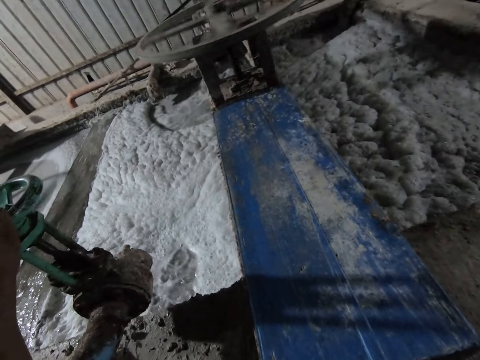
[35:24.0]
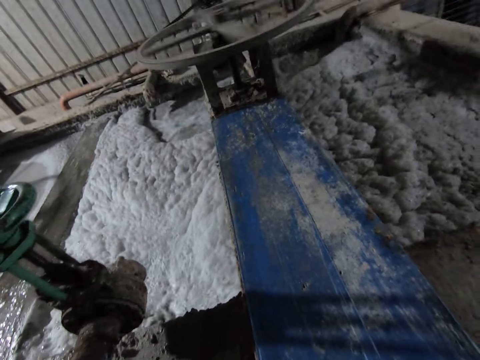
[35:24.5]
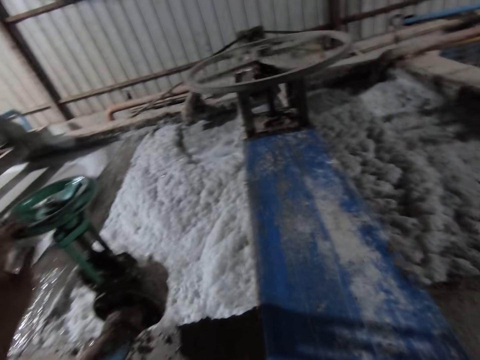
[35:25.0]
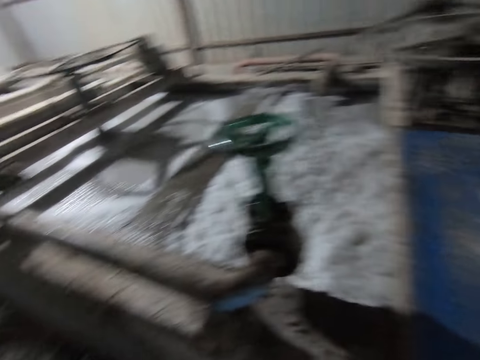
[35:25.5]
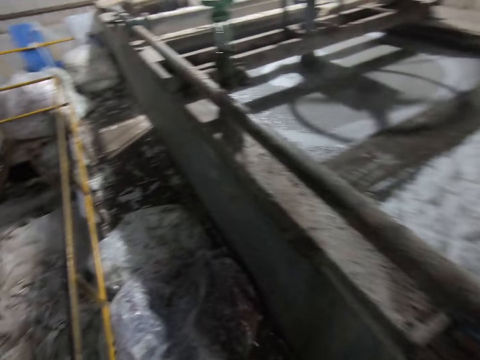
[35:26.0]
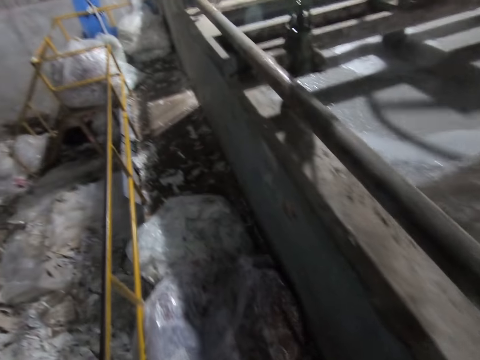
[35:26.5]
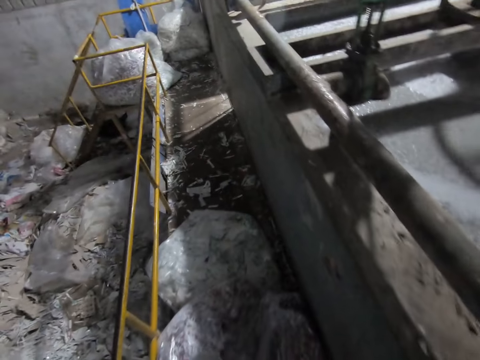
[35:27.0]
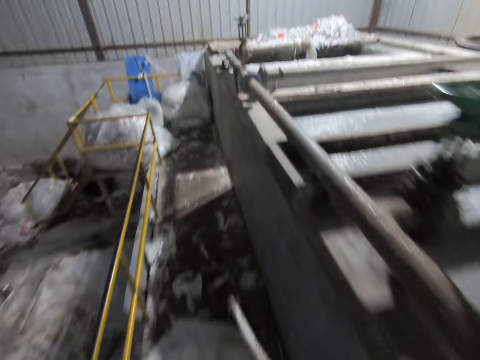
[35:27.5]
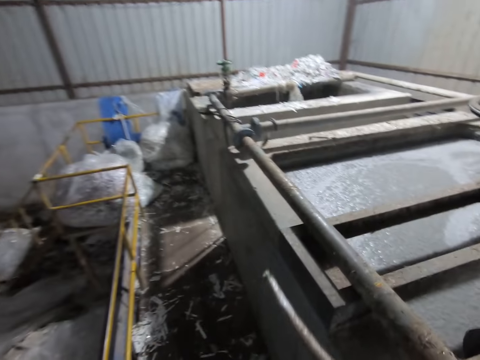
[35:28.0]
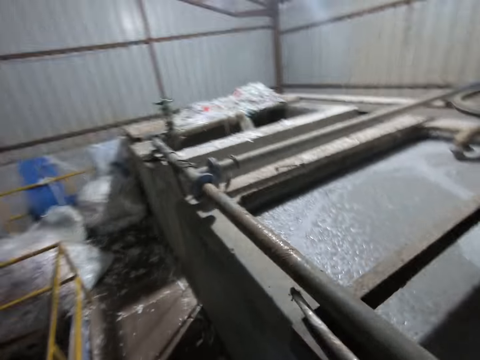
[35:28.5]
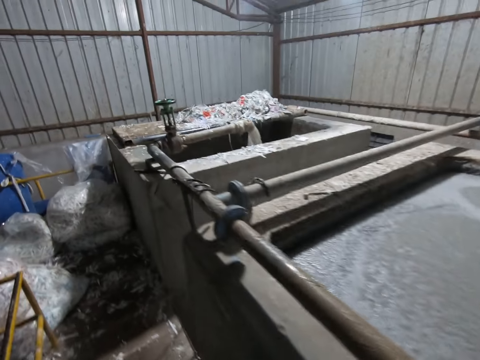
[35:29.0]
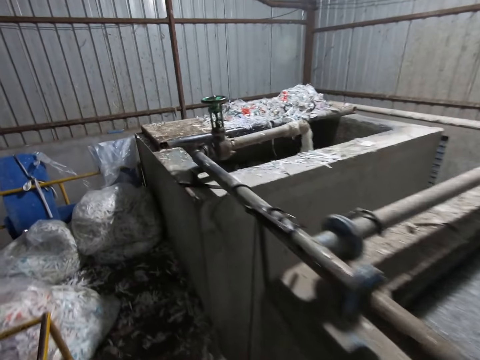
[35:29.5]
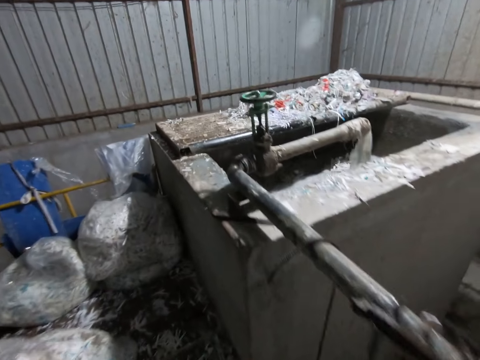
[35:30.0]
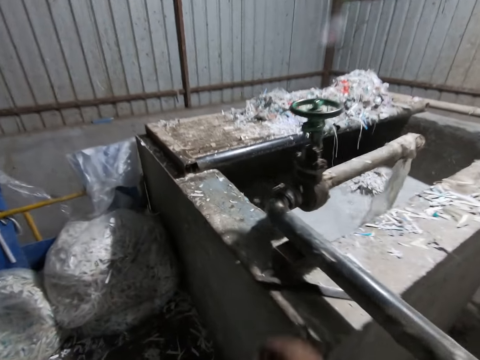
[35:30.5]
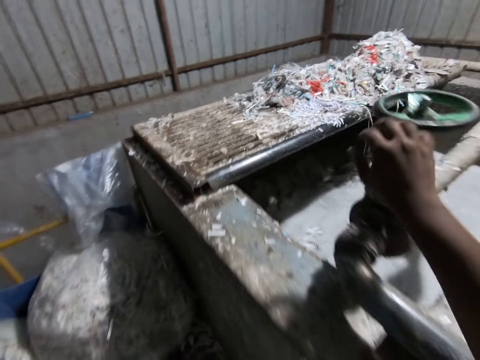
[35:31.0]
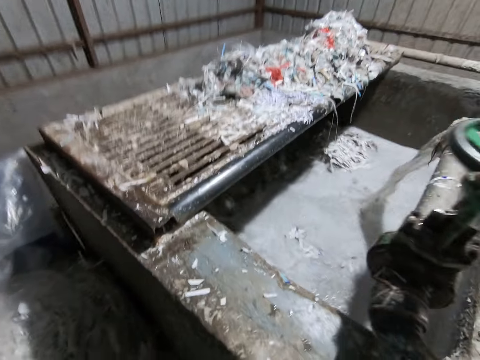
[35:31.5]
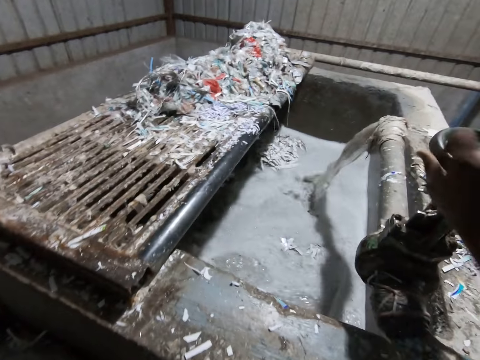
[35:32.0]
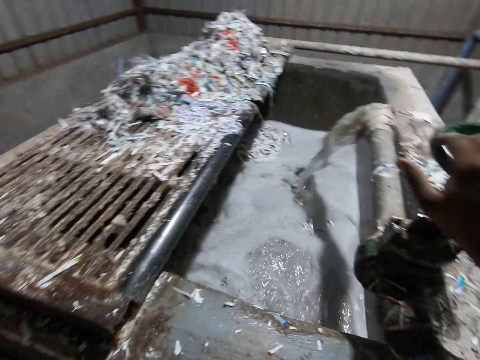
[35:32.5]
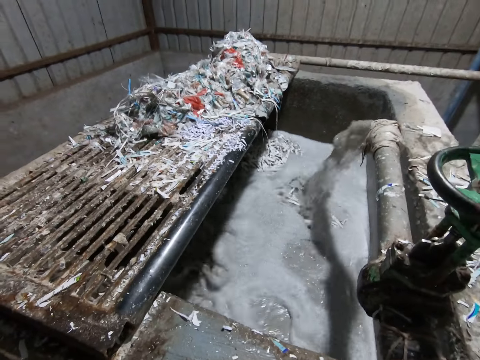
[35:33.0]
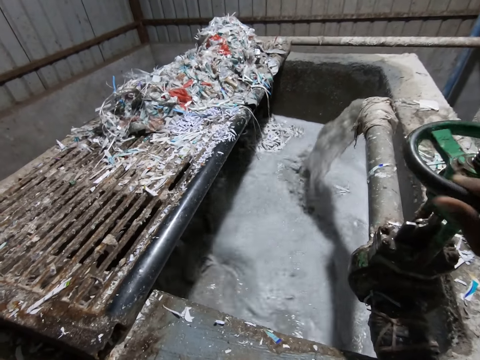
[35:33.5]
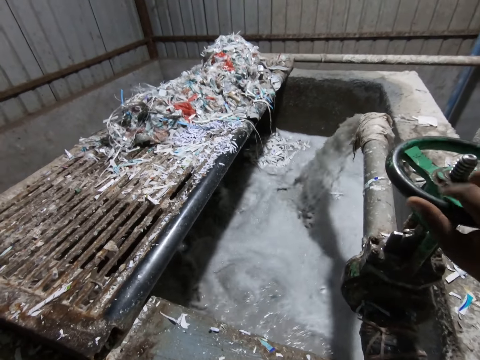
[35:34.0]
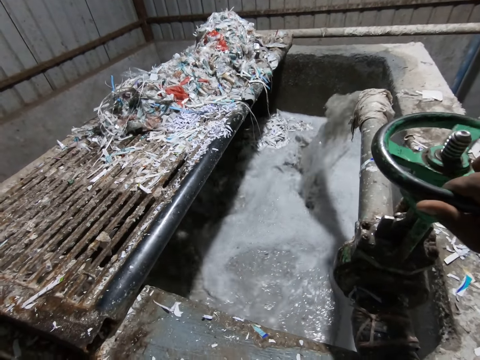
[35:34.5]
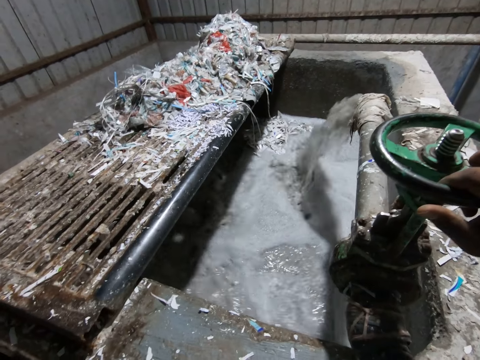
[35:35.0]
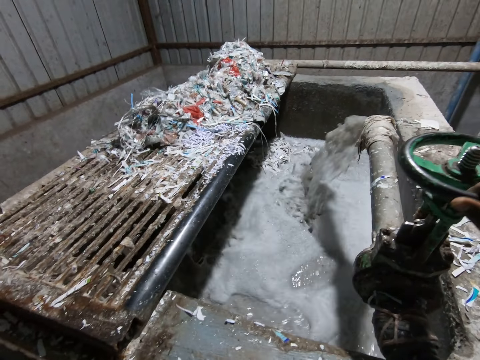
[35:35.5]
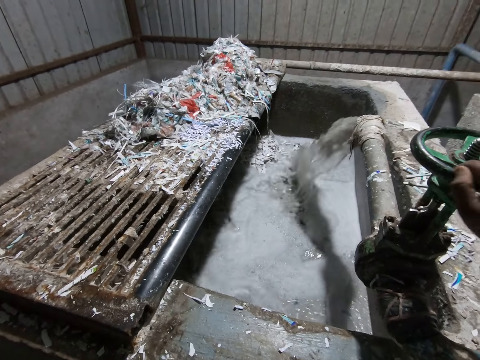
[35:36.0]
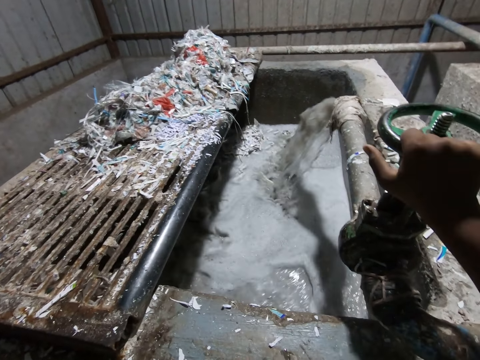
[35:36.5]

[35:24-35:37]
The camera wearer walks in the factory towards a pipe. He drops the stick on the pulp pool with his right hand. He turns a pipe wheel with his right hand. He closes the big faucet.

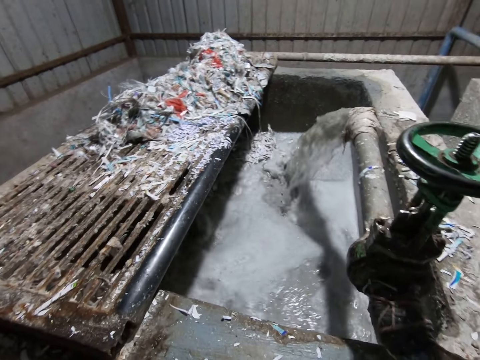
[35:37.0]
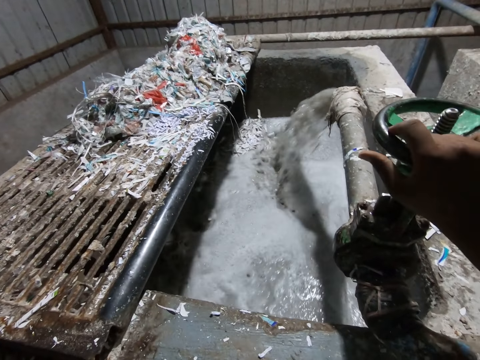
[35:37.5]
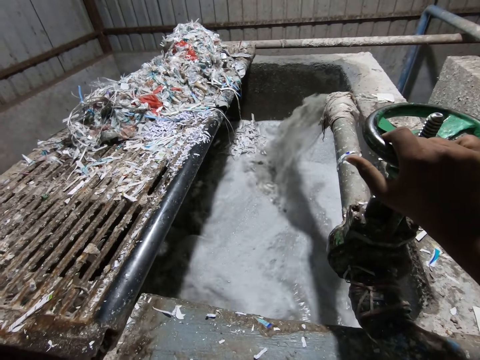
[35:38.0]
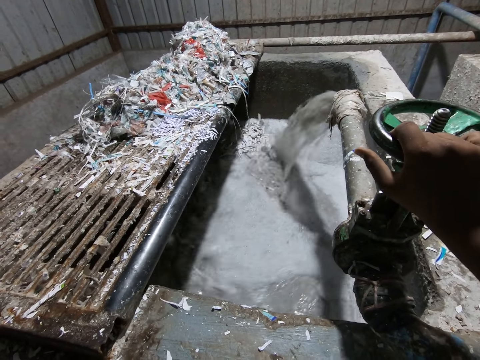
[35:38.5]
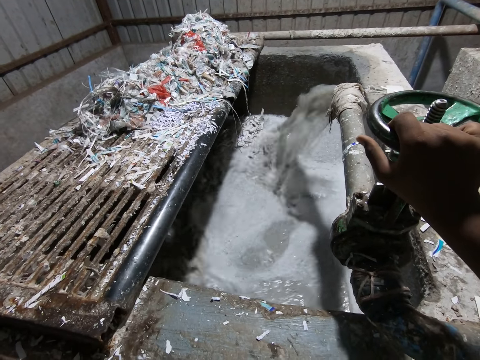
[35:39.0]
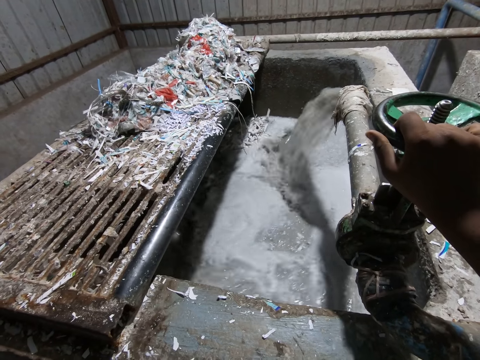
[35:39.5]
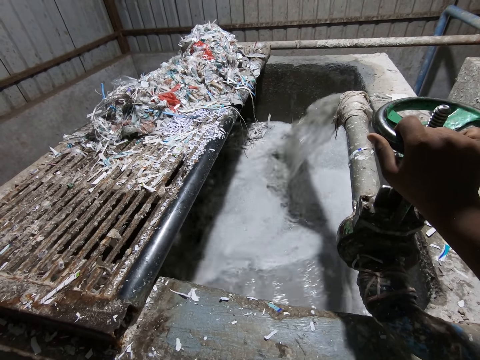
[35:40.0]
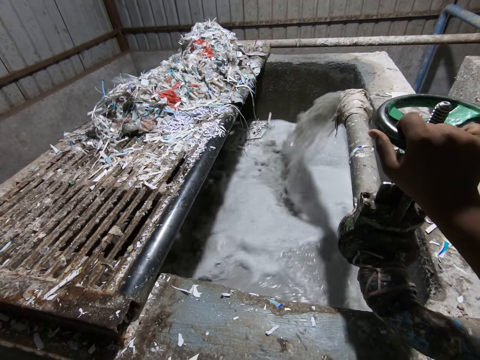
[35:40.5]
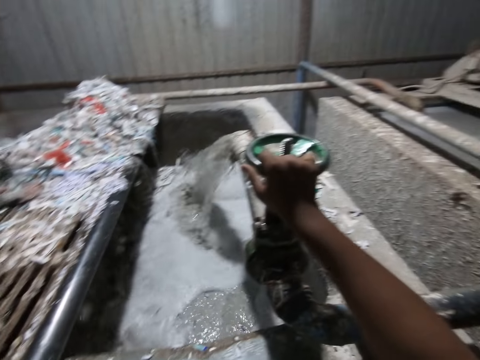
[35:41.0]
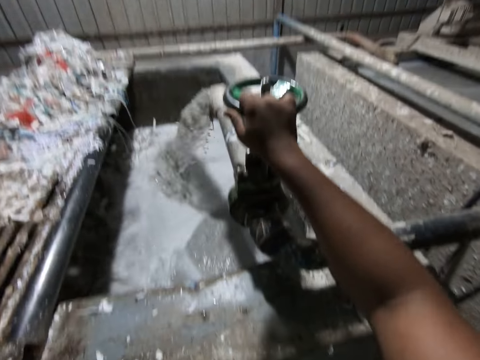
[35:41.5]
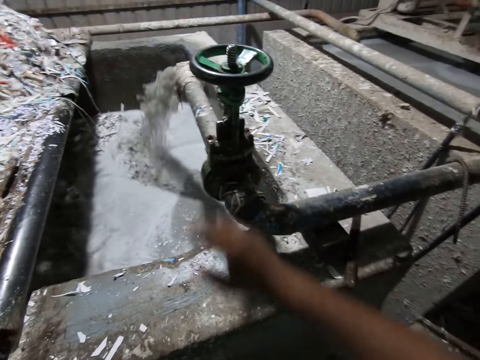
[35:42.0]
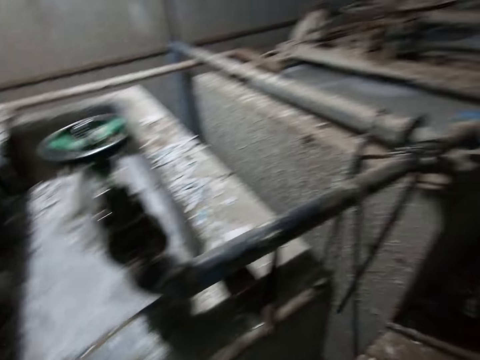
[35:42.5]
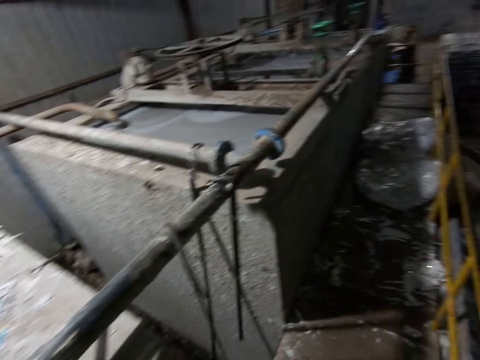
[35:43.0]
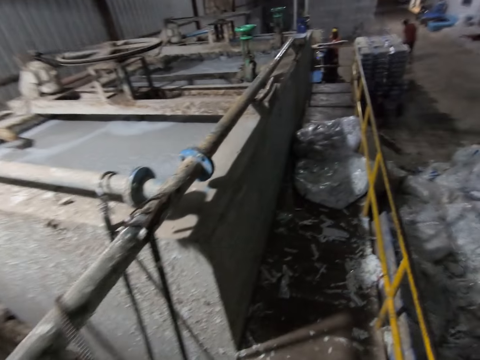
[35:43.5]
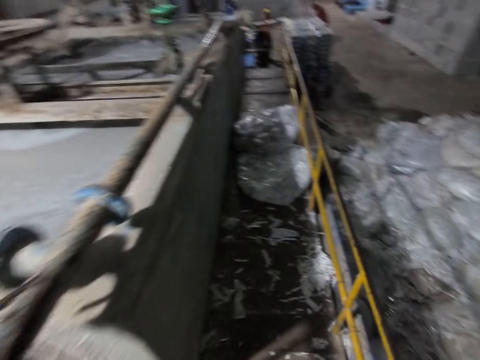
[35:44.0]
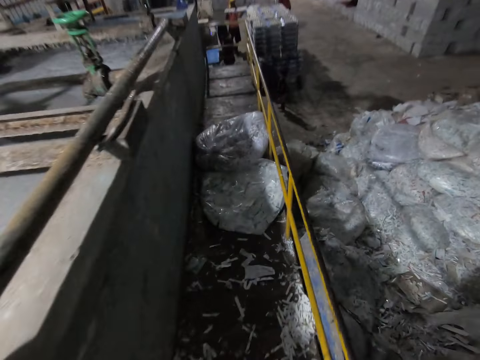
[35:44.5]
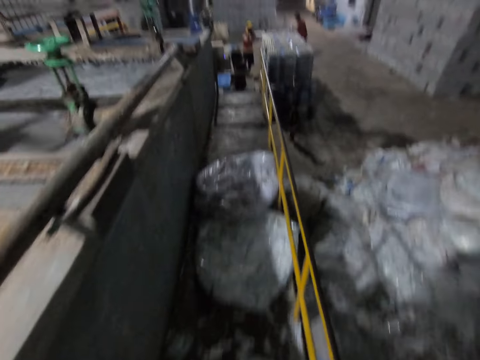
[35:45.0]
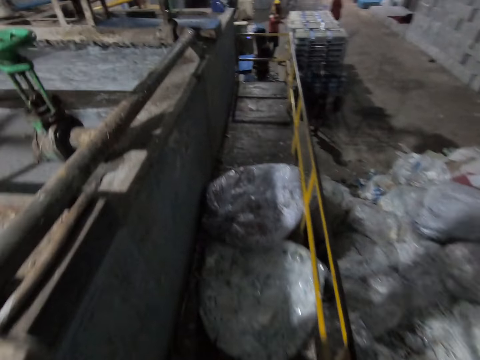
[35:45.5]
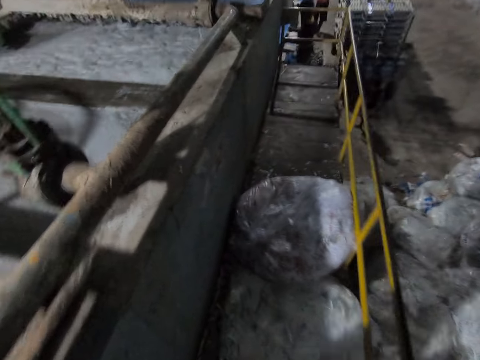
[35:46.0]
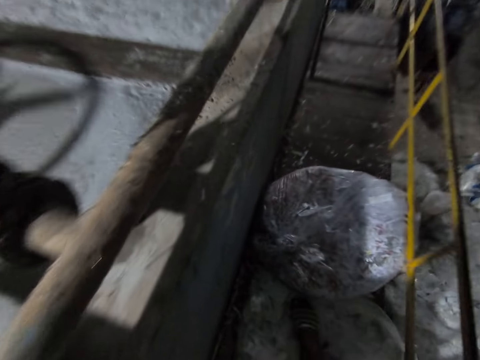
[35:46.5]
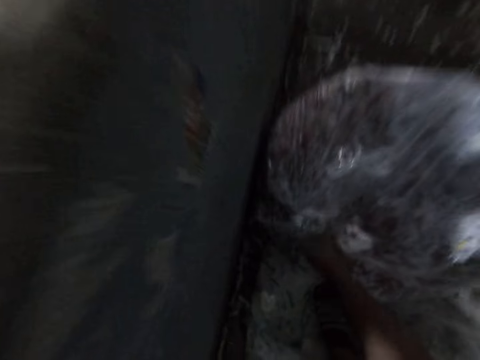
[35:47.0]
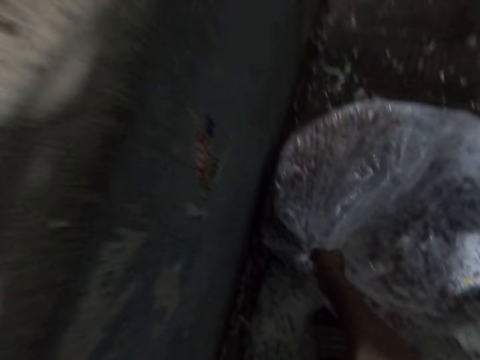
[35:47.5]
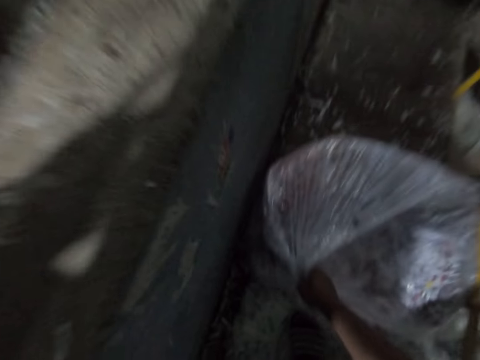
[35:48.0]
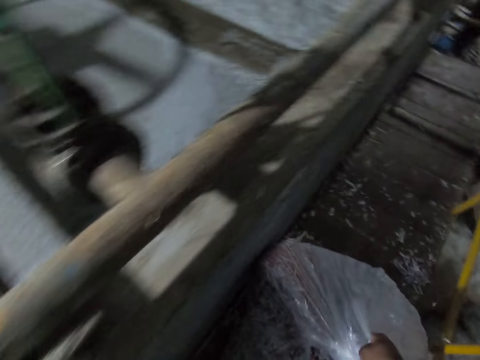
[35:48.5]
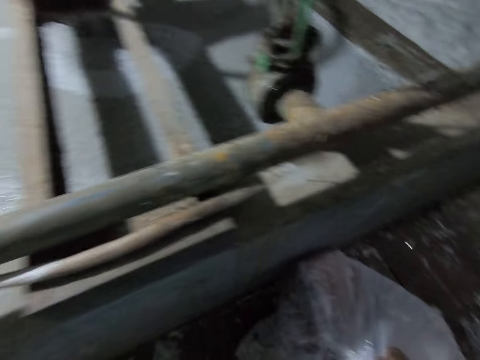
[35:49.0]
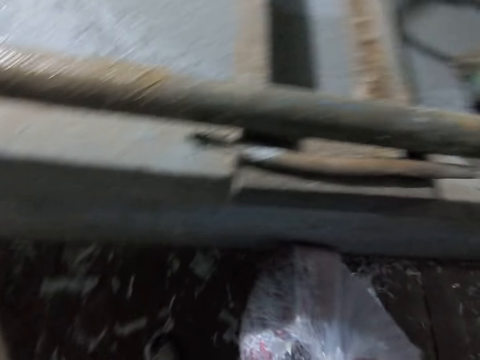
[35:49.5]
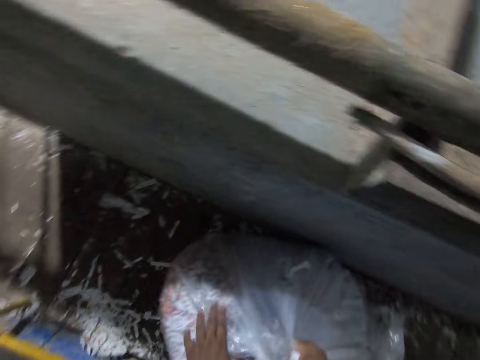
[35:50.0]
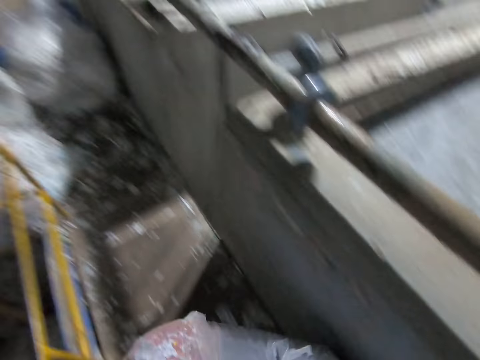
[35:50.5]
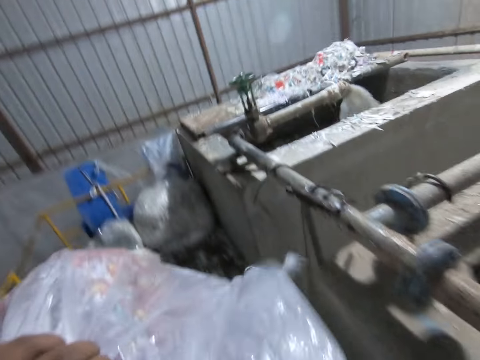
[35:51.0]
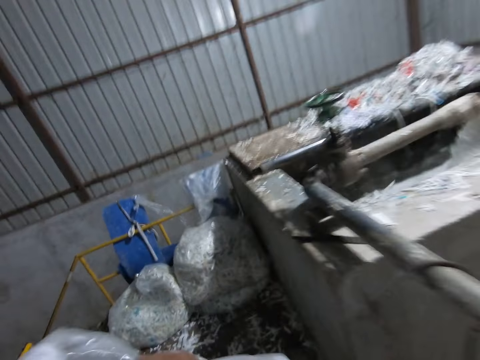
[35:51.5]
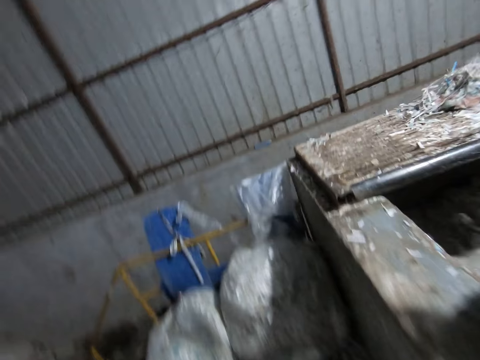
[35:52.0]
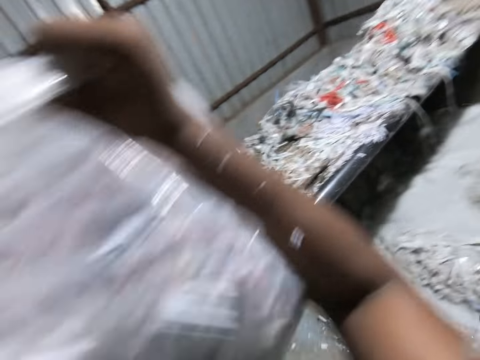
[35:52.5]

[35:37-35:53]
The camera wearer looks at the sink. He looks around, and walks in the factory towards a polythene sack. A man places a tray of egg cartons in the shelf with his hands. The camera wearer picks up the polythene sack from the floor with his right hand. He passes the polythene sack from his right hand to his left hand. He walks in the factory towards the pulp pool.
